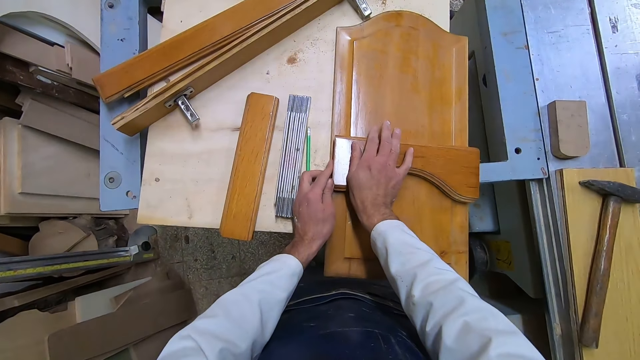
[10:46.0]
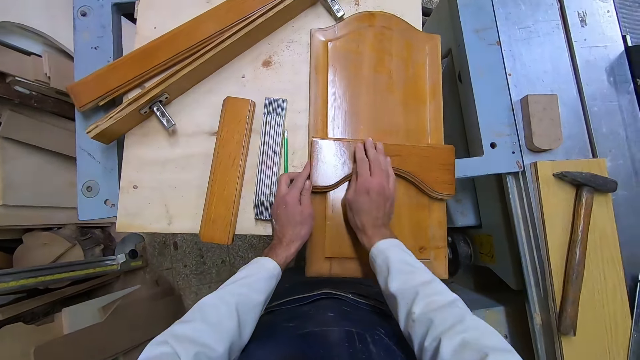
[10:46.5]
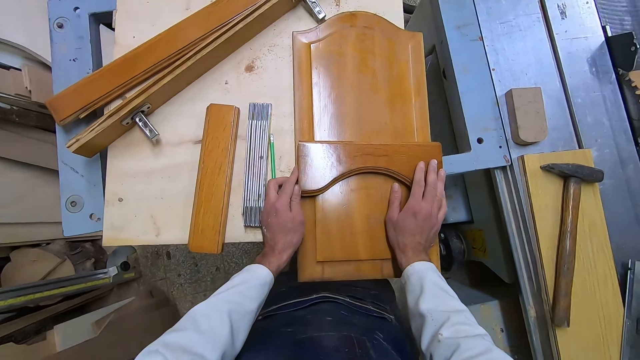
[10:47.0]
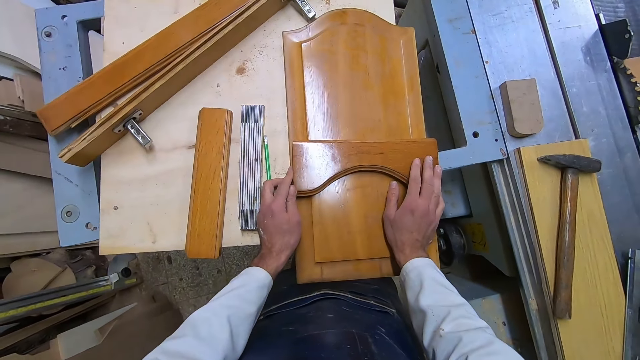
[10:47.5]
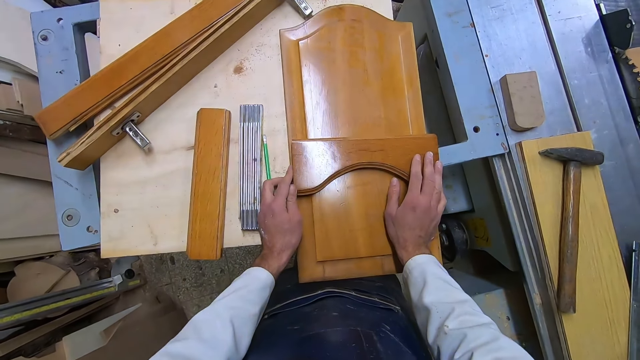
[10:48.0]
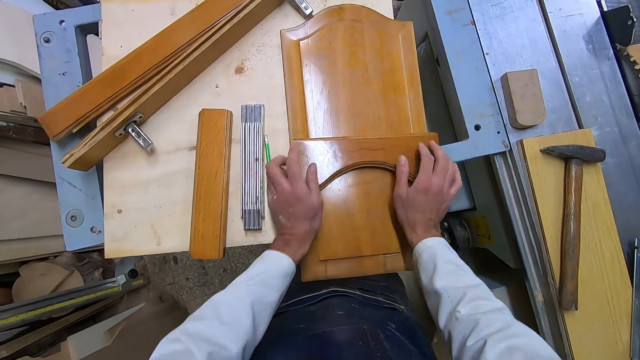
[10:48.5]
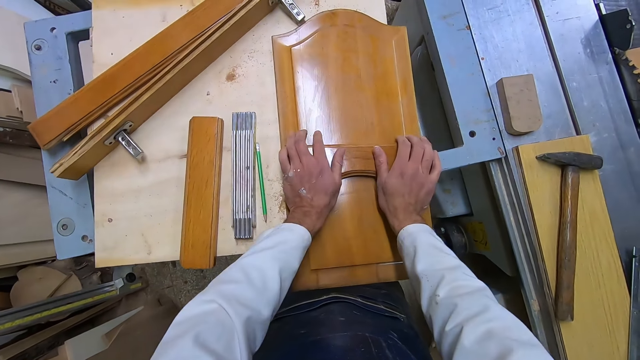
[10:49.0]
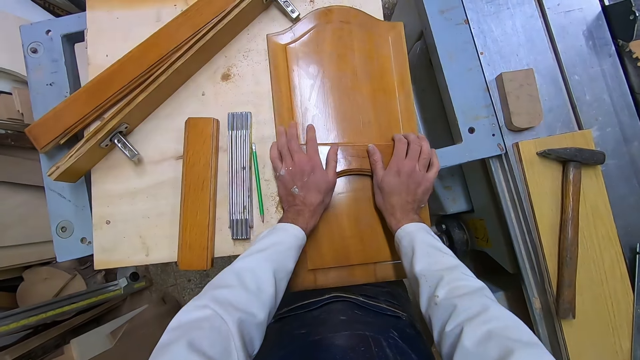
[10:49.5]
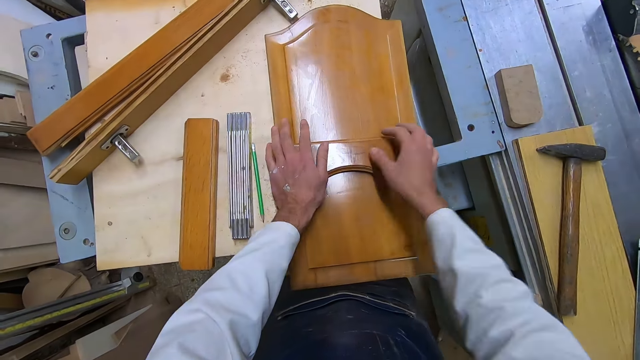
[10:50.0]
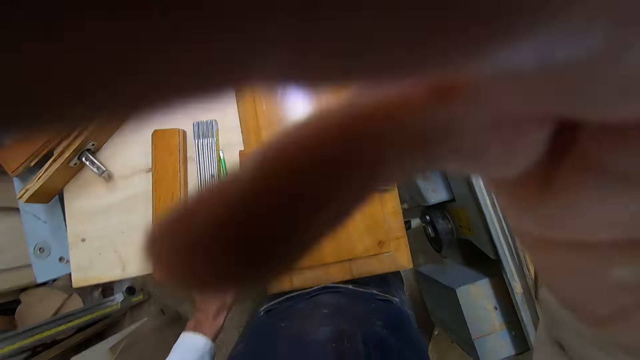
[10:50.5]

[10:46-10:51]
The camera wearer sets in place the pieces of wood with both hands. They lift their right hand.
